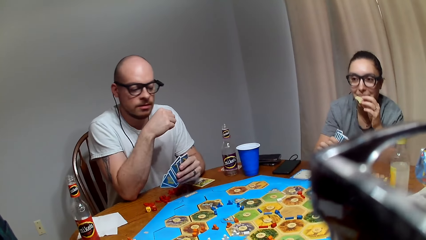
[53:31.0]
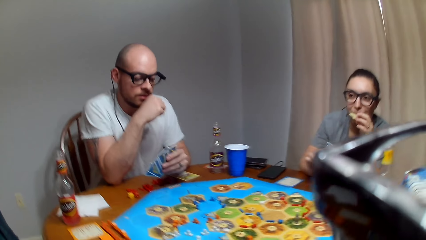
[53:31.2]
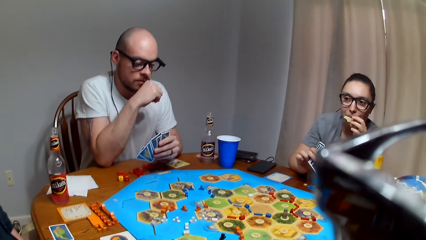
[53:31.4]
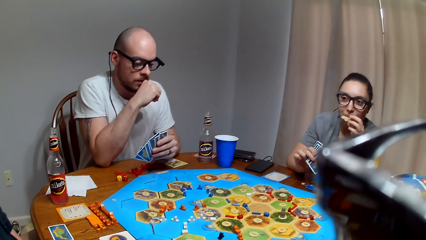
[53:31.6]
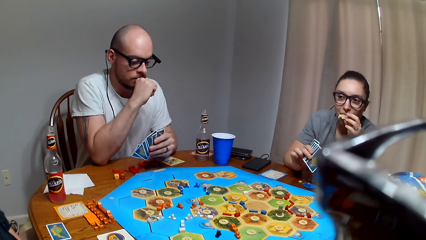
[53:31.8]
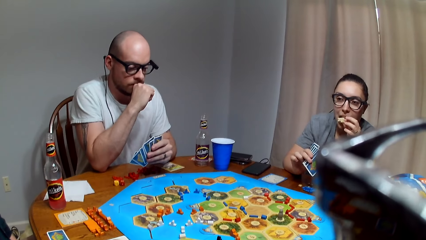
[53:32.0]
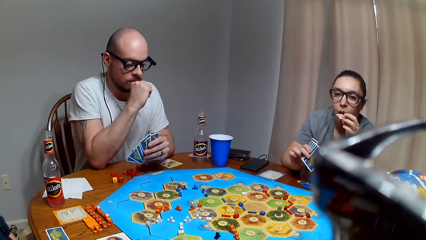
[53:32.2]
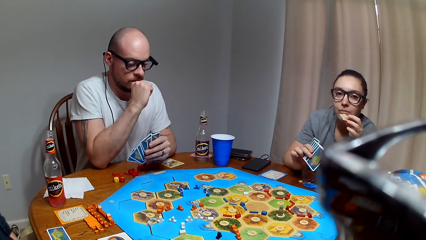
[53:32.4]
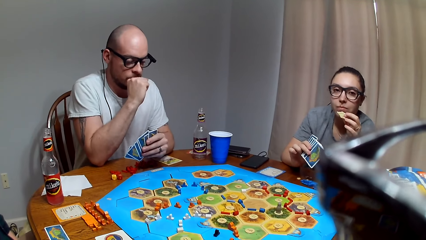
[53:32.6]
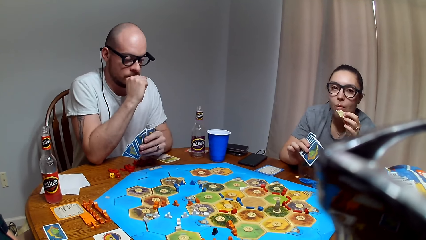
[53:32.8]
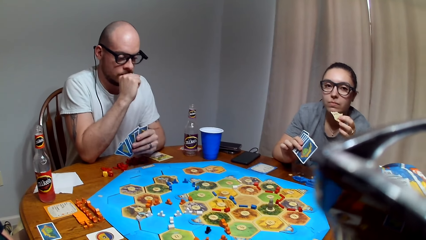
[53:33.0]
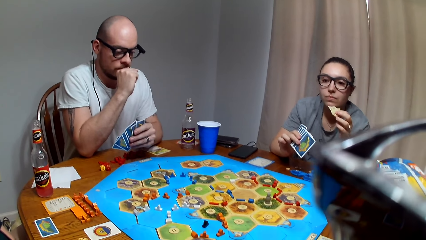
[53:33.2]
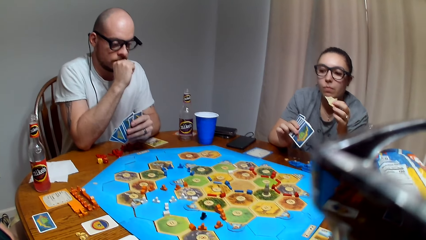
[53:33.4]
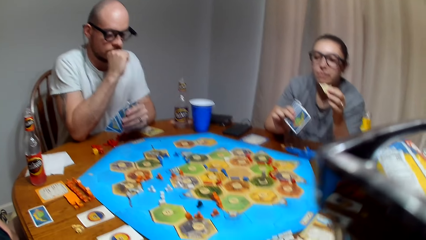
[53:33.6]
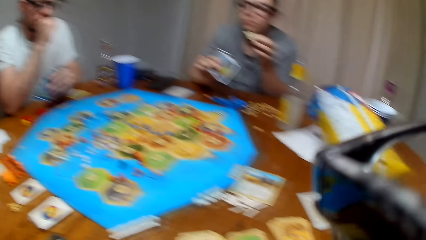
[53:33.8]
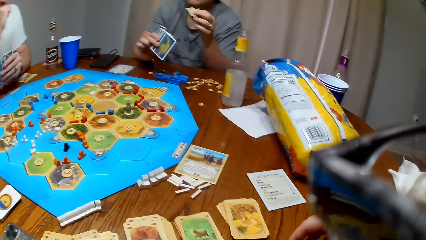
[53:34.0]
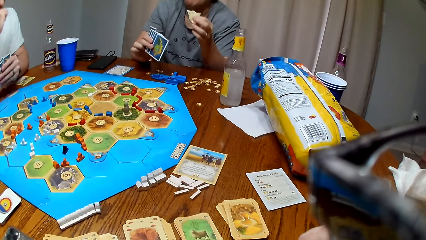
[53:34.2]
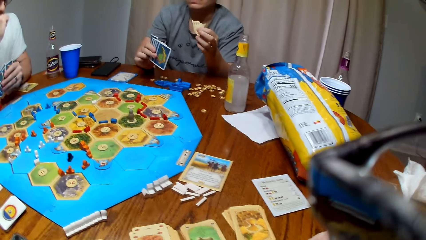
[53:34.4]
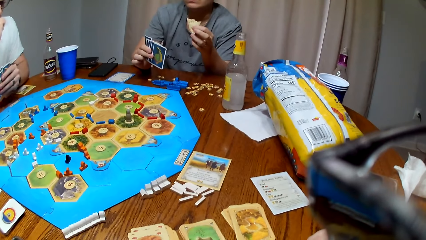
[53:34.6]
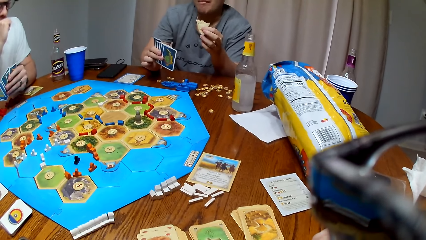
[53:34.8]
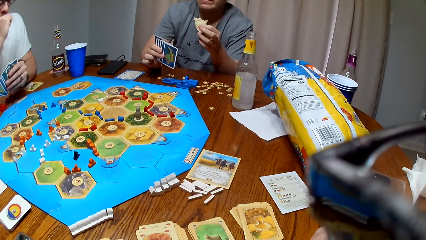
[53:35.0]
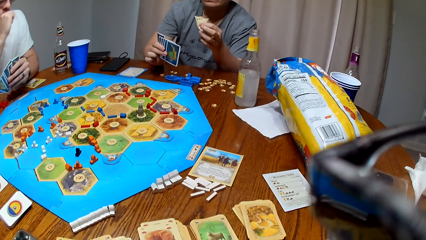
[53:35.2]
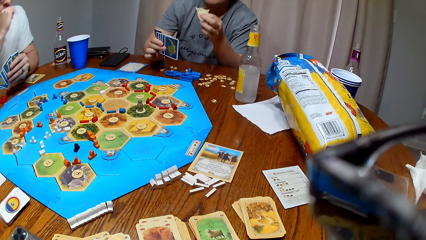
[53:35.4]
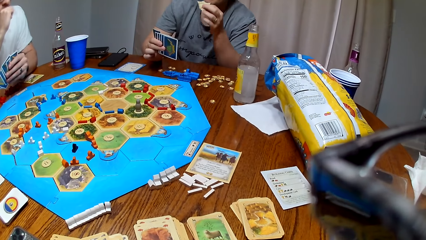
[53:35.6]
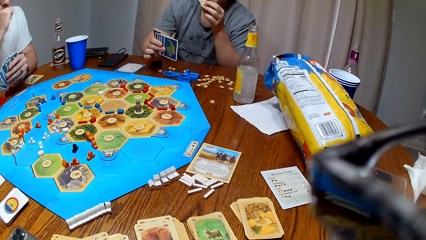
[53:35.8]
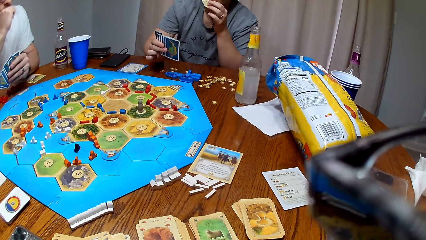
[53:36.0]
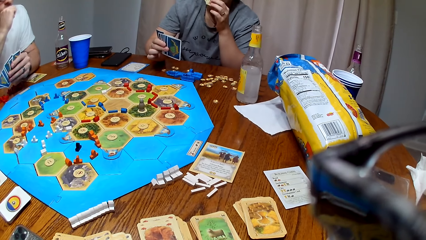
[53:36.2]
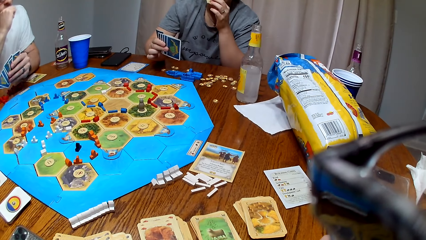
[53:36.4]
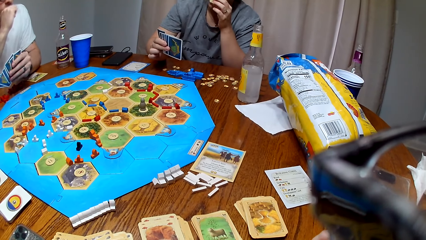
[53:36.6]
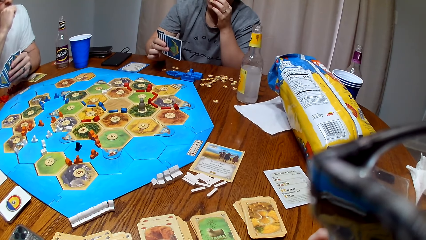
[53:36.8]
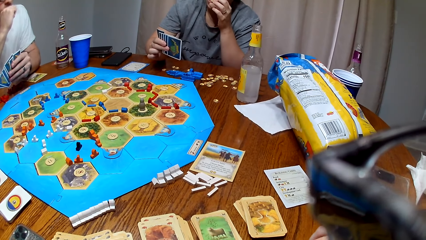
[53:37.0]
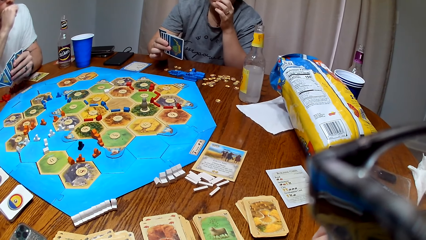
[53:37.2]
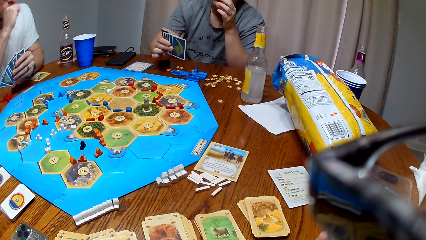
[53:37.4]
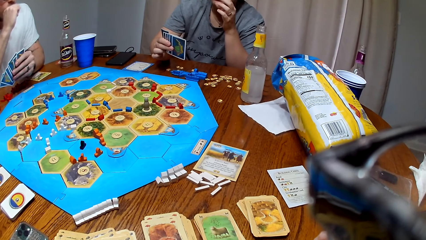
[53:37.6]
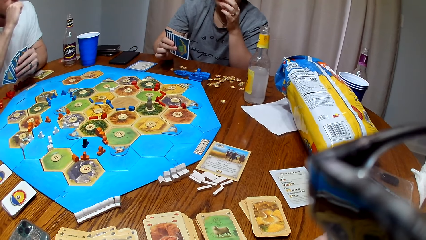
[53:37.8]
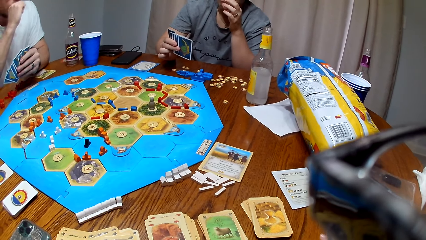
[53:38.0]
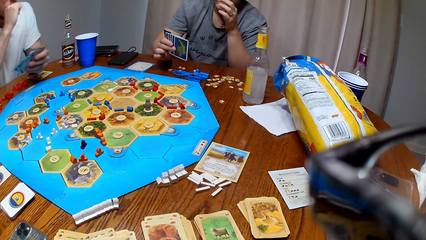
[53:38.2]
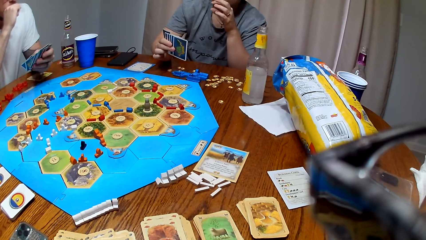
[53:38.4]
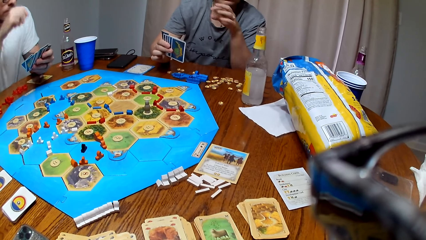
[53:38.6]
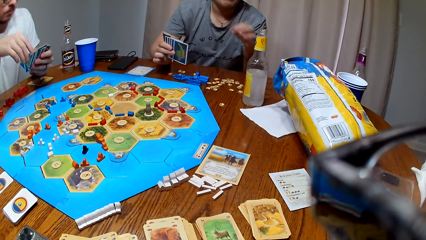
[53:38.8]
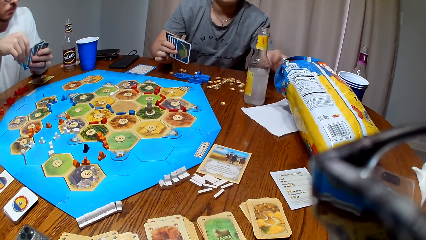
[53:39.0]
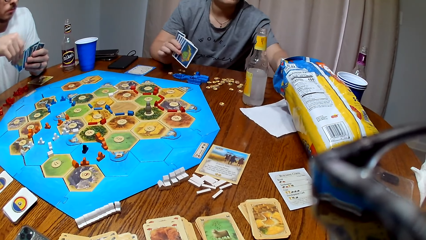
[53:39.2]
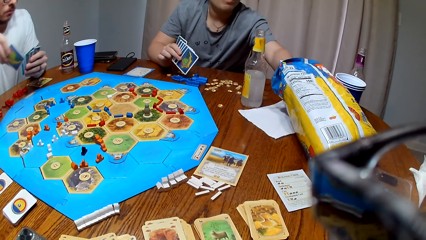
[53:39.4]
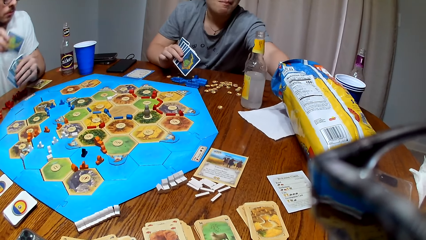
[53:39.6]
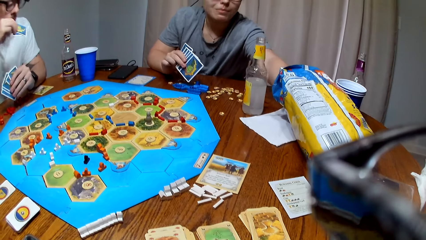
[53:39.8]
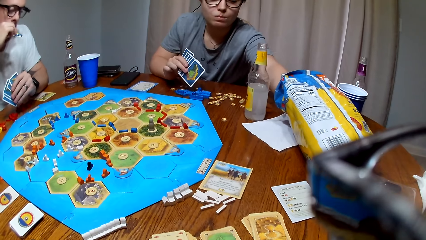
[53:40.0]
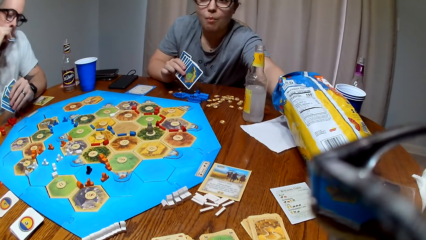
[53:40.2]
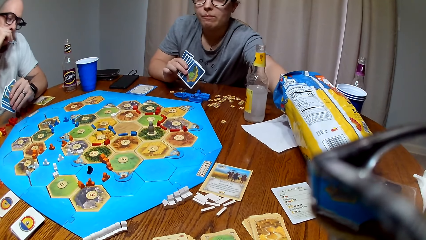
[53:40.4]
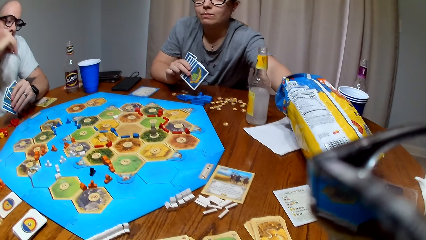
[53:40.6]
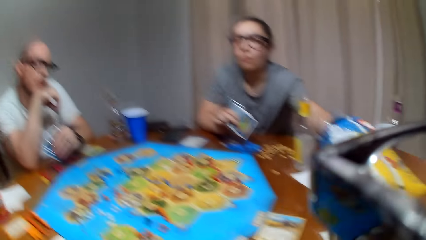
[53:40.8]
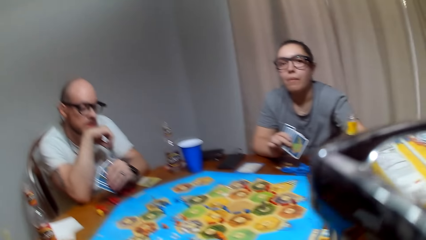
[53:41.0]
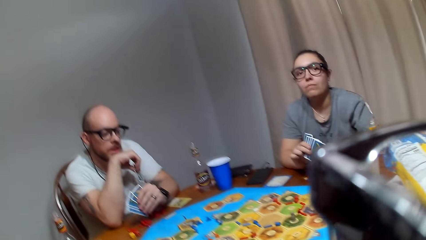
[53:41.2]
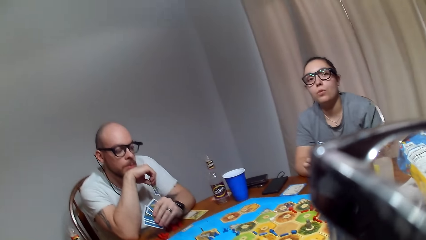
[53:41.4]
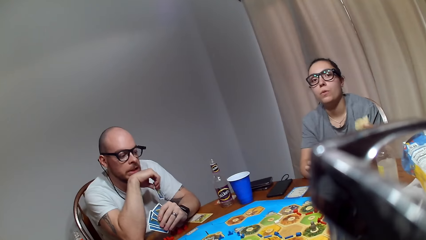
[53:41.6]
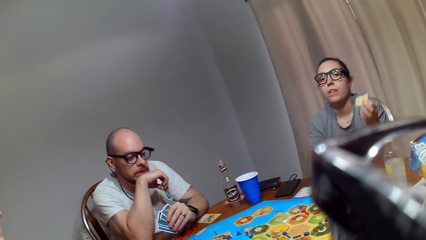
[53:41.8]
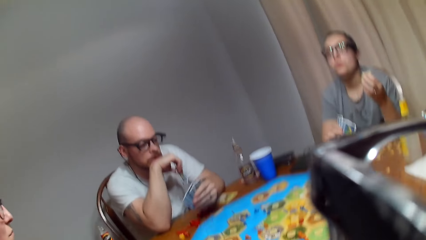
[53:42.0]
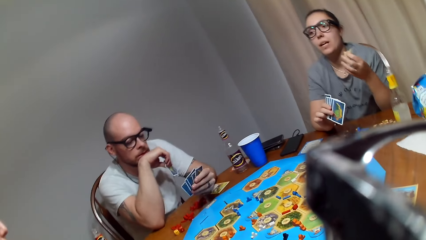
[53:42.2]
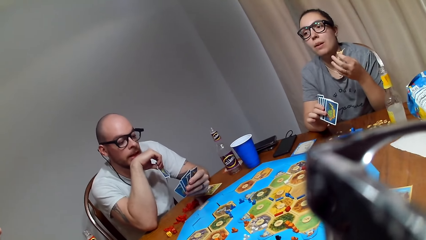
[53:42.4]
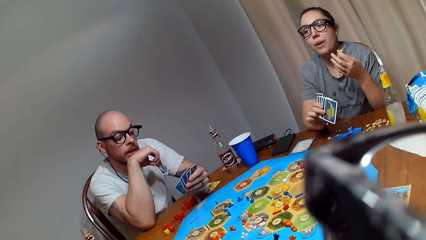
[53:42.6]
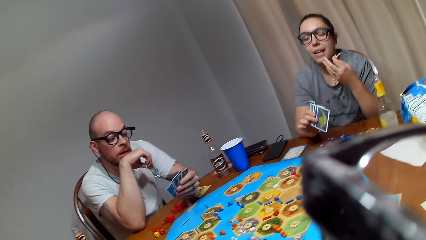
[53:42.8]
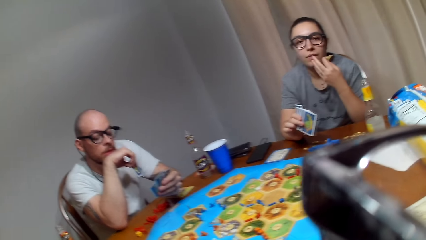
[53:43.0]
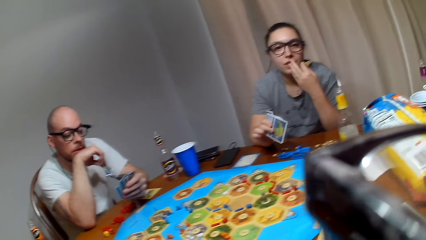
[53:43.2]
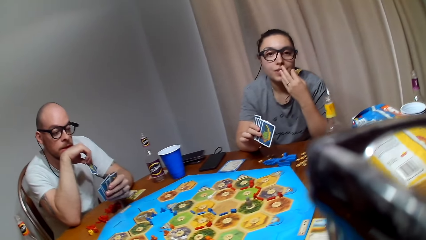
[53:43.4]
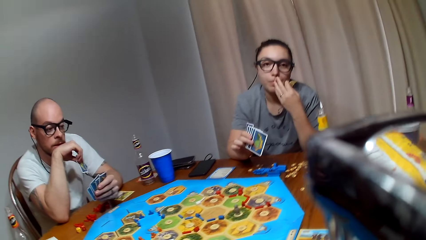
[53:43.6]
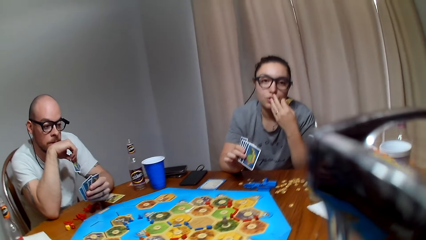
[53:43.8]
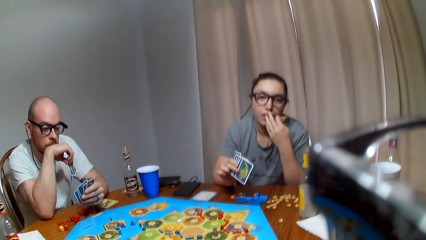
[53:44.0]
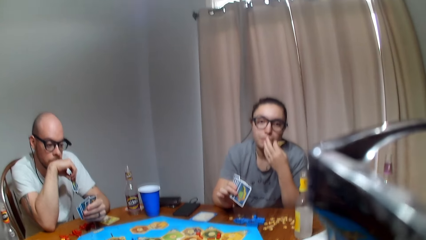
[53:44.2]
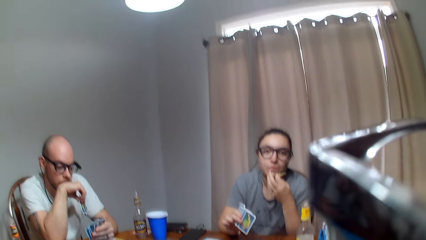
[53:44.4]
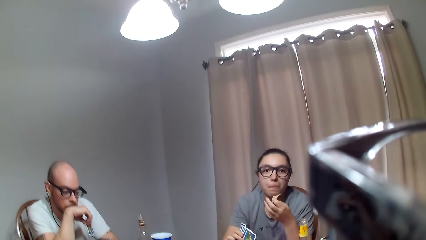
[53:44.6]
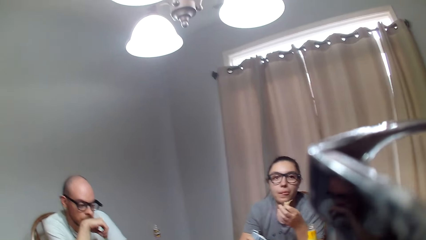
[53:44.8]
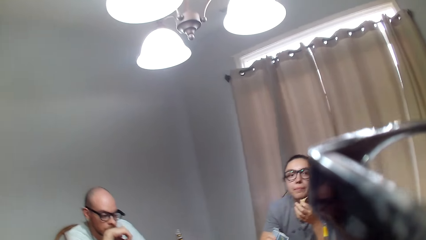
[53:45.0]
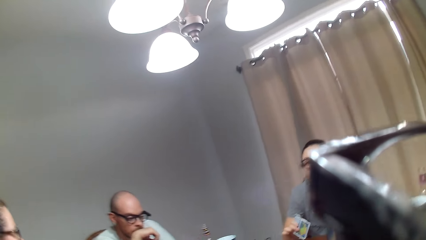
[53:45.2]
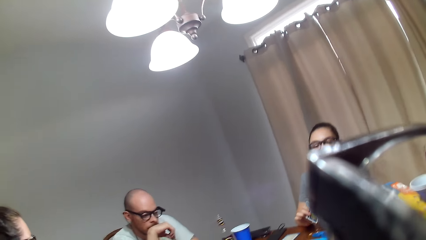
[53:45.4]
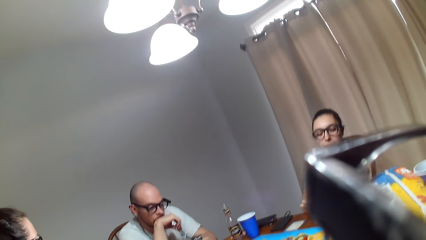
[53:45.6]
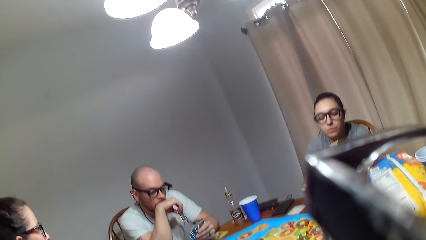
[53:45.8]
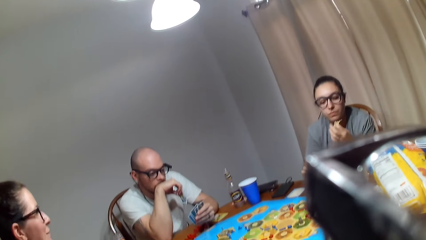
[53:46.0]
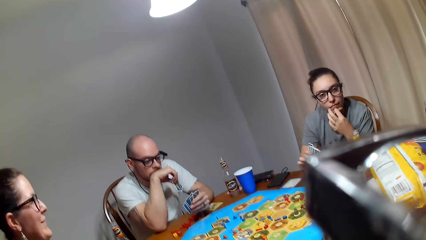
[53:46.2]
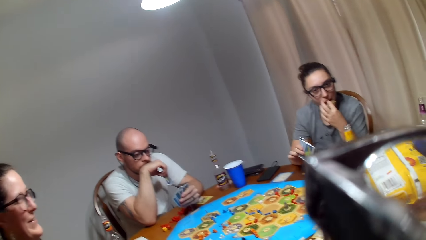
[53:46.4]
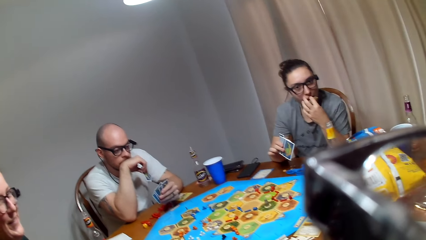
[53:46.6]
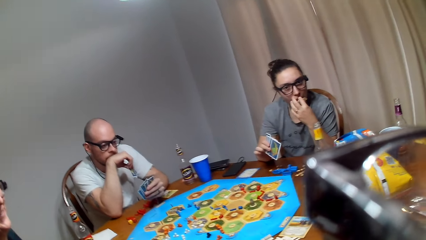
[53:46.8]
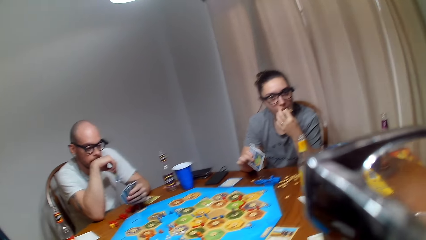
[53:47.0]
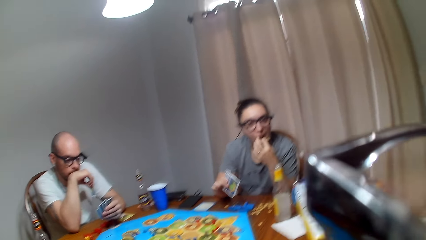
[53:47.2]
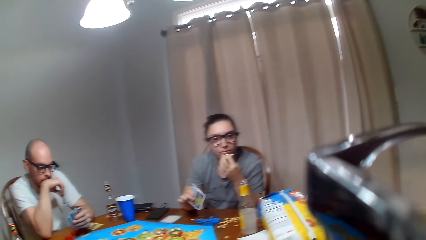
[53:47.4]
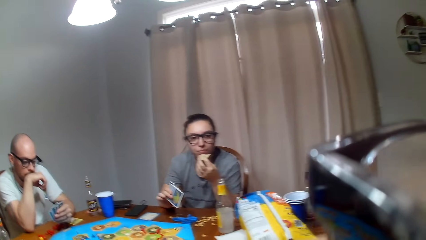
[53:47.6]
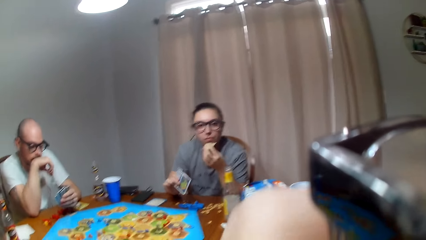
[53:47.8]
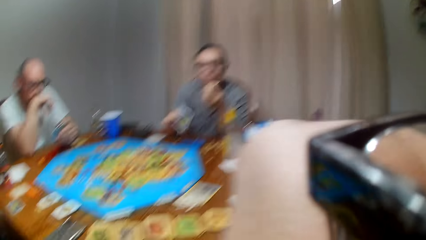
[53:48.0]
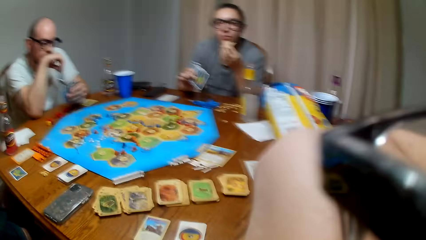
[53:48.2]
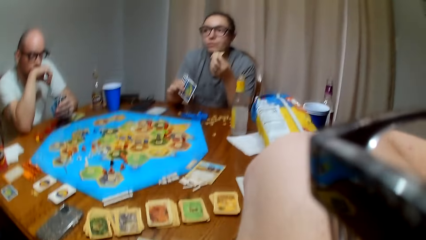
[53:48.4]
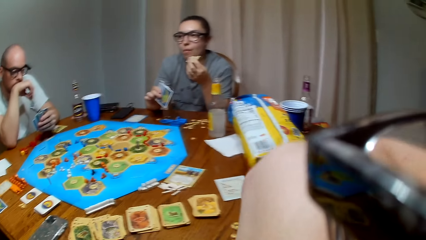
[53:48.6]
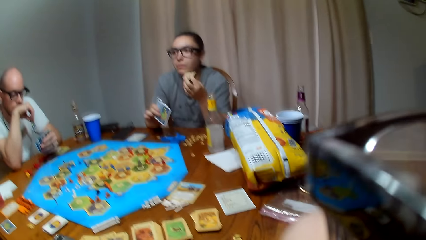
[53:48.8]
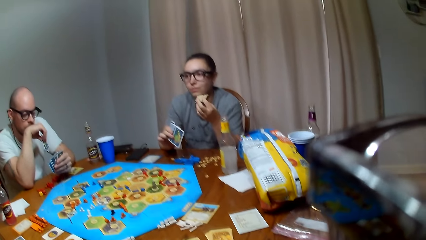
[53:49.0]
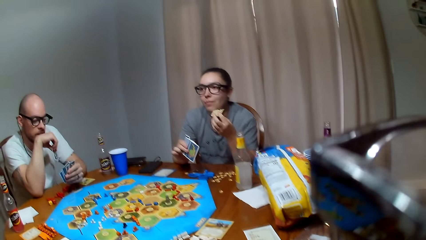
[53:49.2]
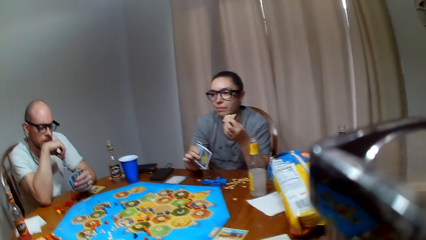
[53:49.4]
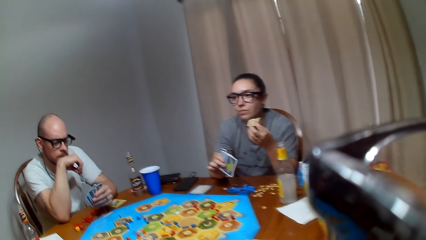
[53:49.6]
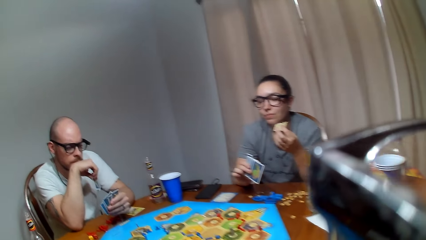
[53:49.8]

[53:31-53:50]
A lady eats the snack. A man picks cards from the left hand. The lady picks the snack from the paper bag. The lady eats the snack.
